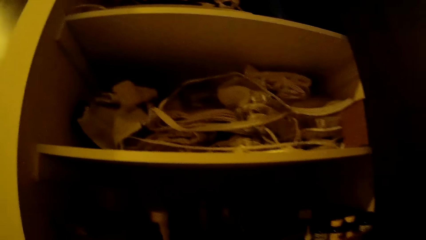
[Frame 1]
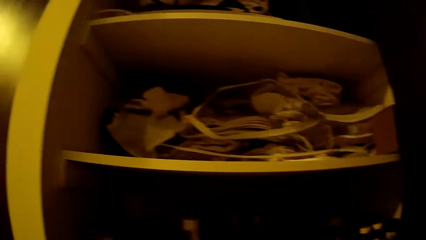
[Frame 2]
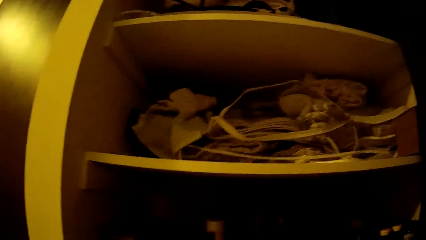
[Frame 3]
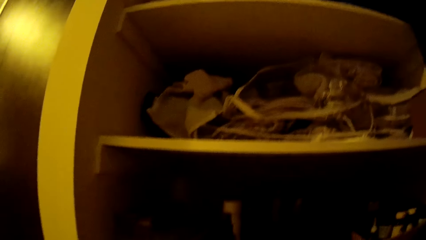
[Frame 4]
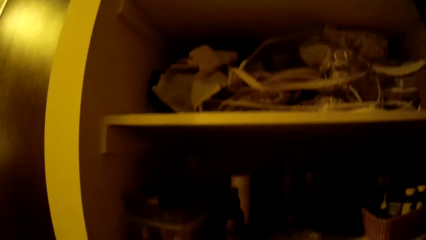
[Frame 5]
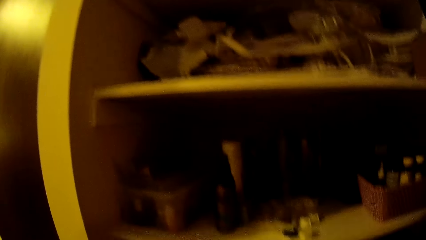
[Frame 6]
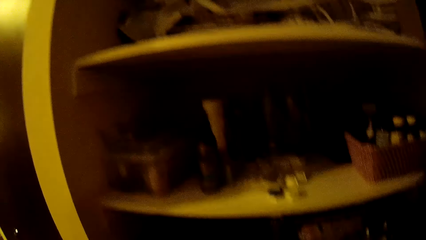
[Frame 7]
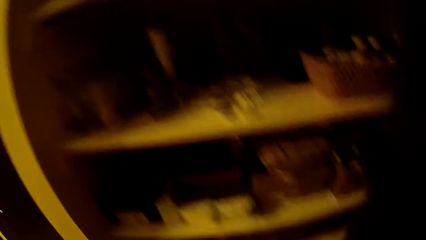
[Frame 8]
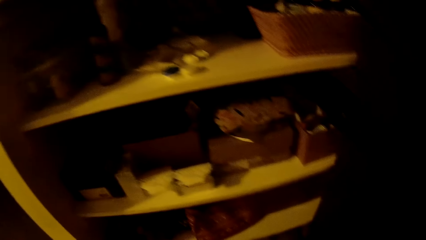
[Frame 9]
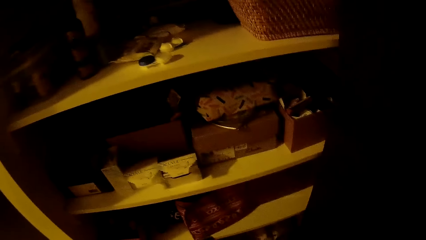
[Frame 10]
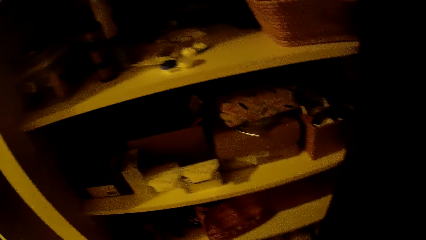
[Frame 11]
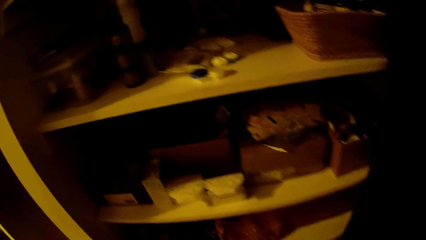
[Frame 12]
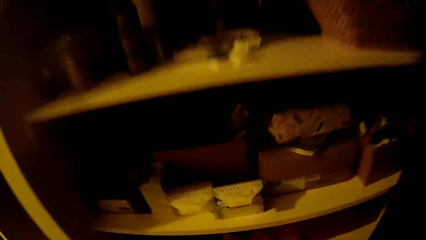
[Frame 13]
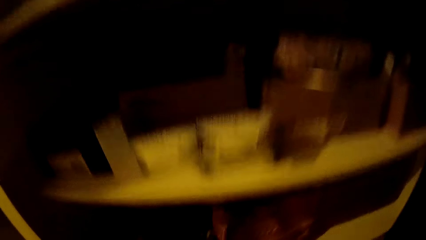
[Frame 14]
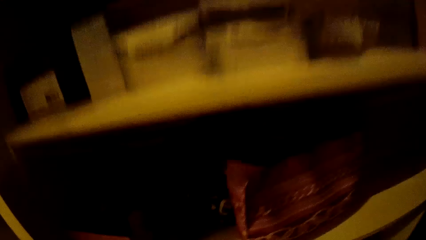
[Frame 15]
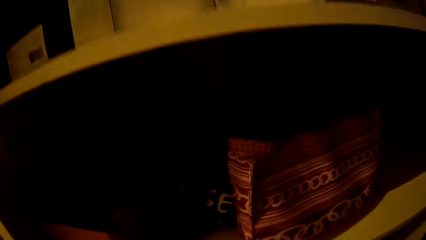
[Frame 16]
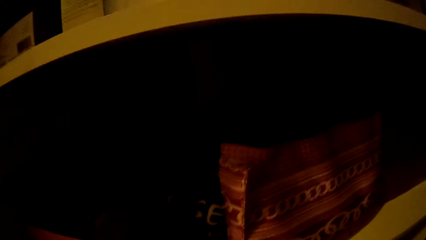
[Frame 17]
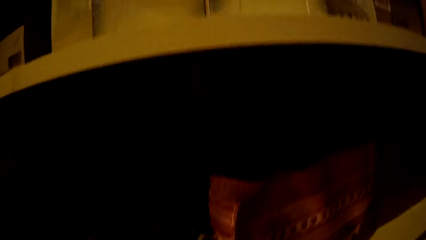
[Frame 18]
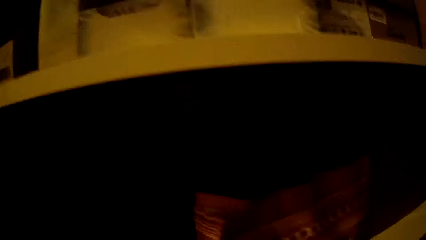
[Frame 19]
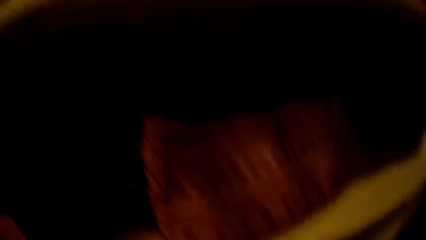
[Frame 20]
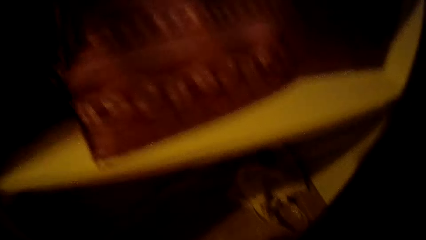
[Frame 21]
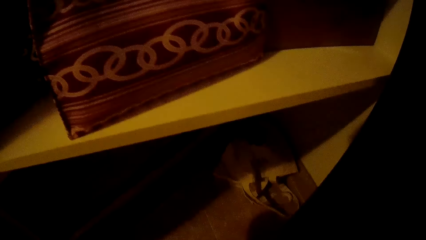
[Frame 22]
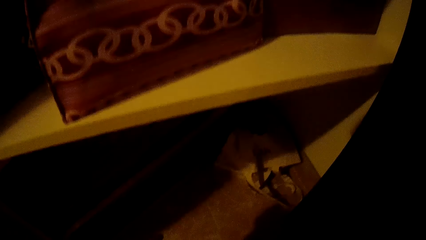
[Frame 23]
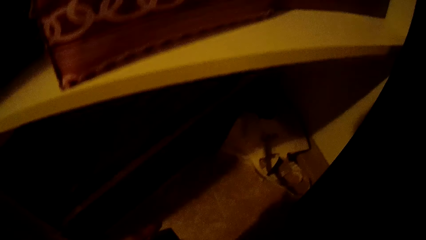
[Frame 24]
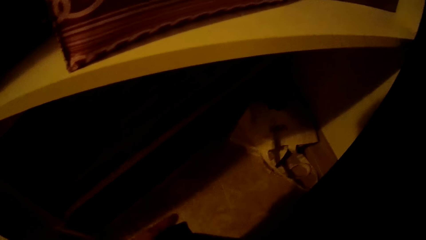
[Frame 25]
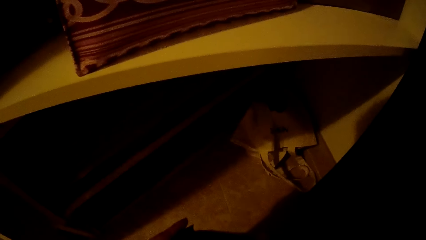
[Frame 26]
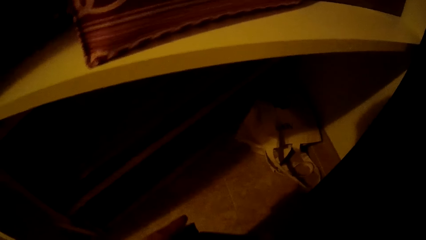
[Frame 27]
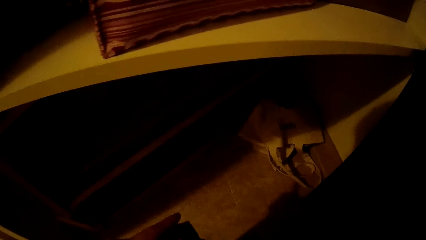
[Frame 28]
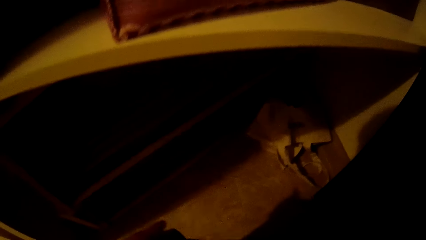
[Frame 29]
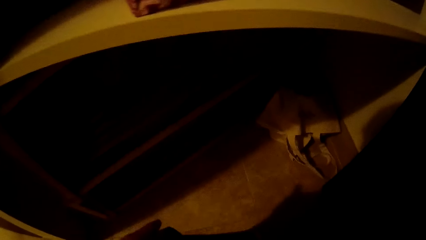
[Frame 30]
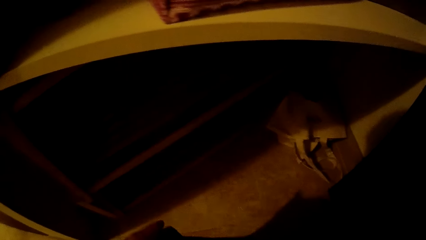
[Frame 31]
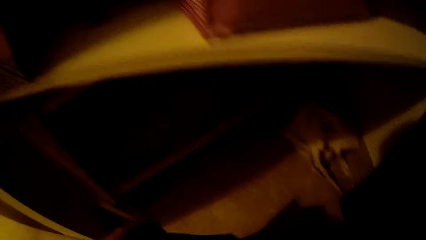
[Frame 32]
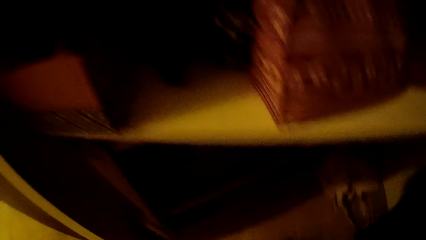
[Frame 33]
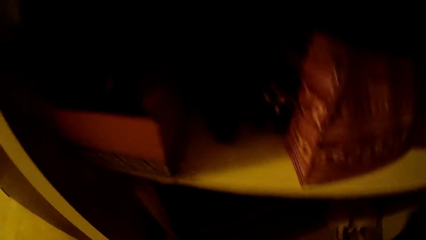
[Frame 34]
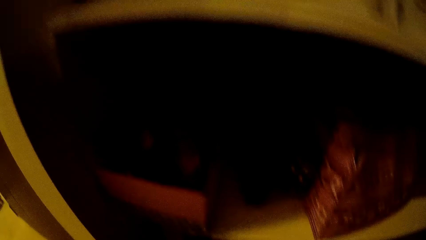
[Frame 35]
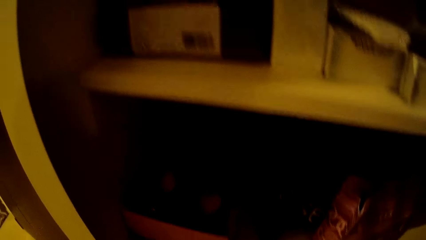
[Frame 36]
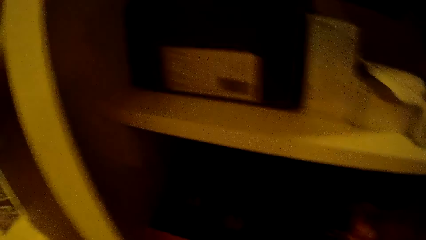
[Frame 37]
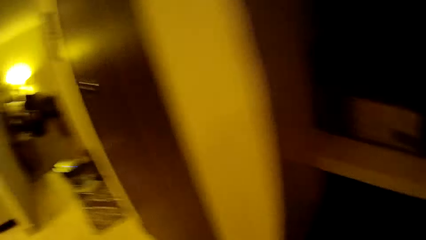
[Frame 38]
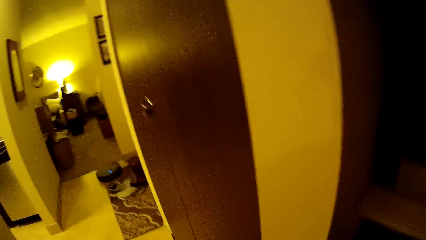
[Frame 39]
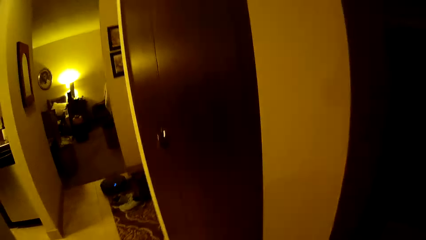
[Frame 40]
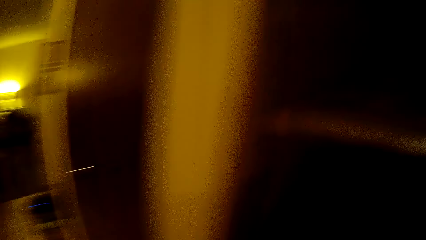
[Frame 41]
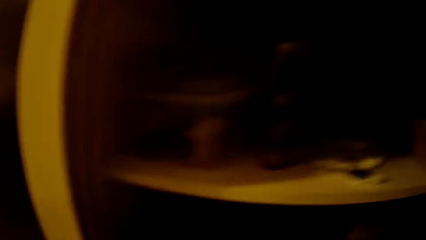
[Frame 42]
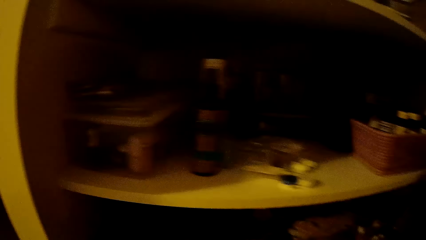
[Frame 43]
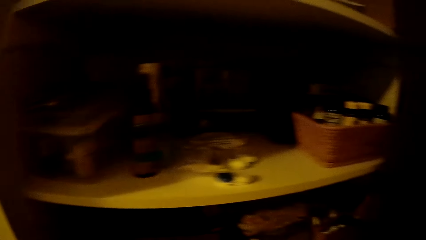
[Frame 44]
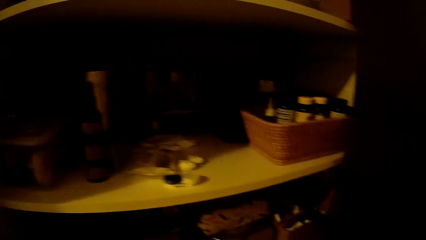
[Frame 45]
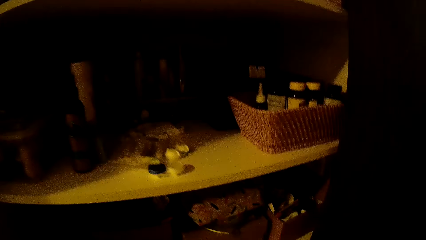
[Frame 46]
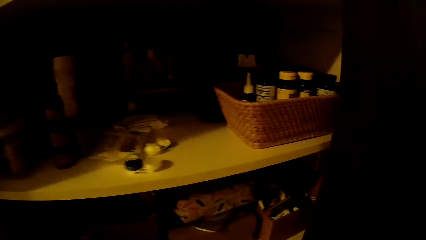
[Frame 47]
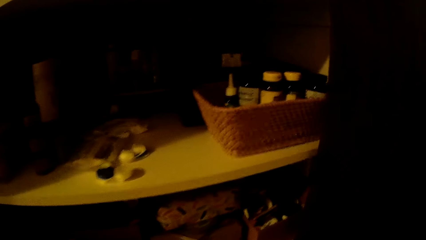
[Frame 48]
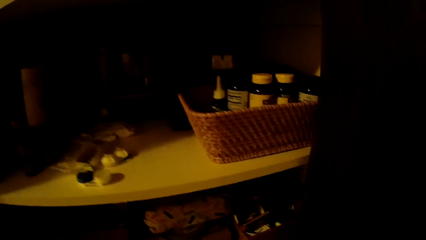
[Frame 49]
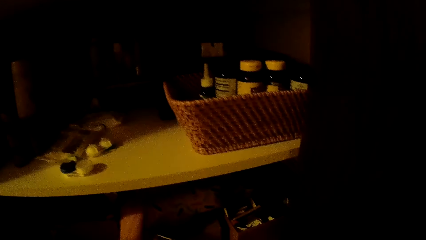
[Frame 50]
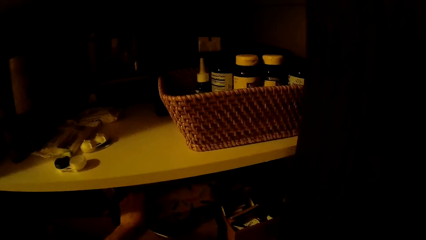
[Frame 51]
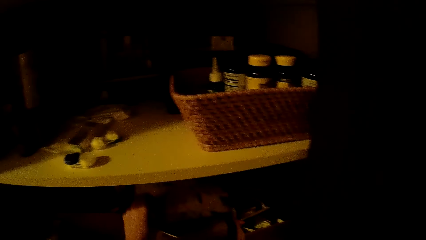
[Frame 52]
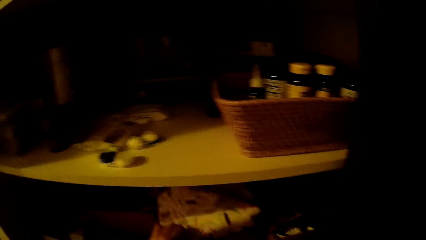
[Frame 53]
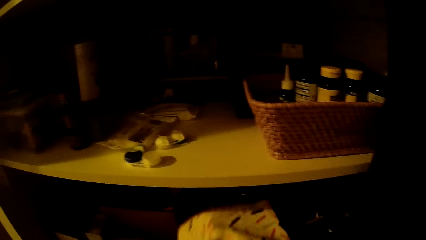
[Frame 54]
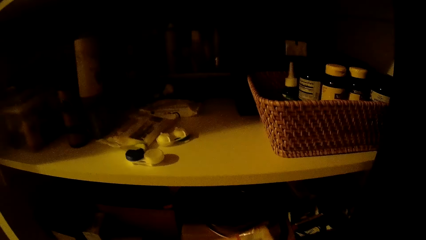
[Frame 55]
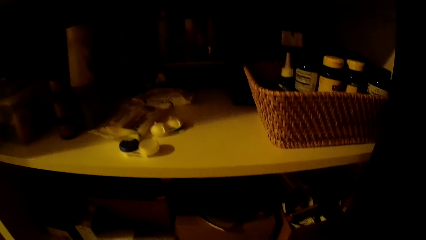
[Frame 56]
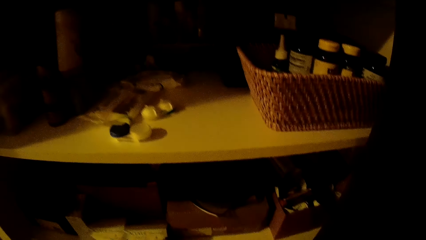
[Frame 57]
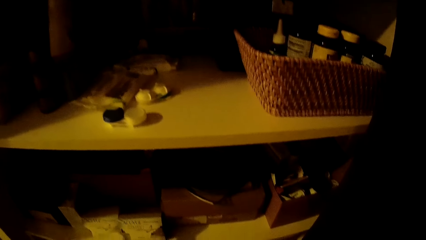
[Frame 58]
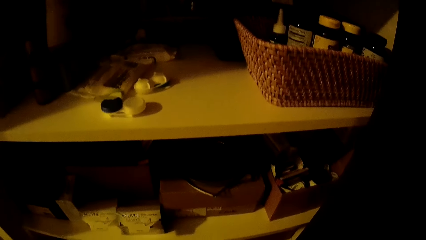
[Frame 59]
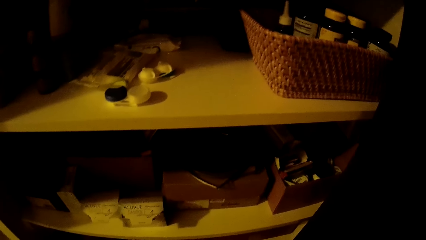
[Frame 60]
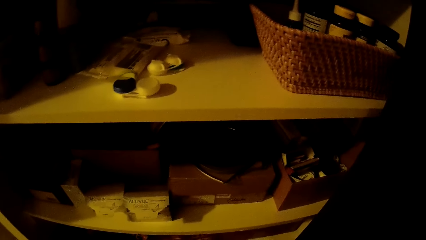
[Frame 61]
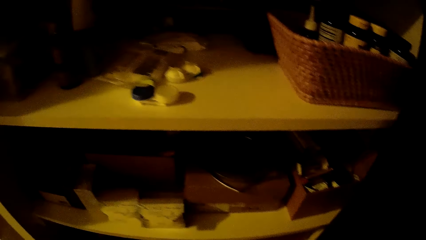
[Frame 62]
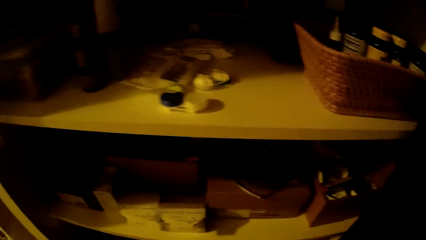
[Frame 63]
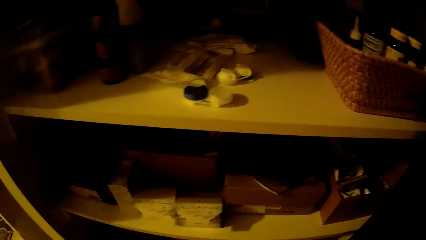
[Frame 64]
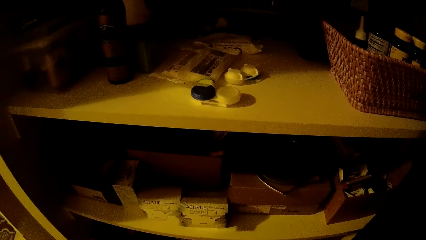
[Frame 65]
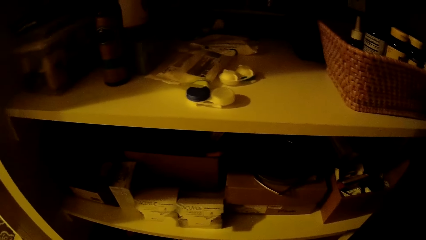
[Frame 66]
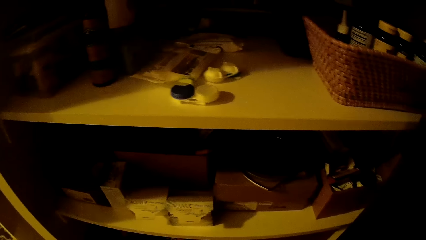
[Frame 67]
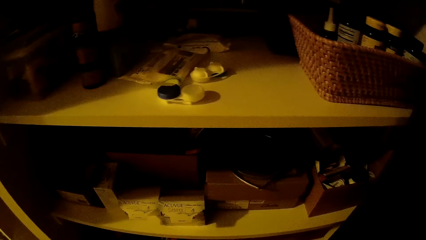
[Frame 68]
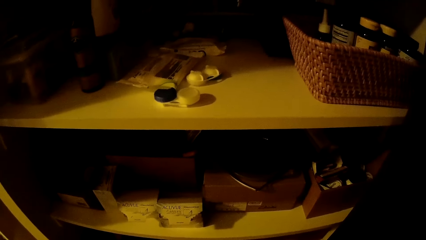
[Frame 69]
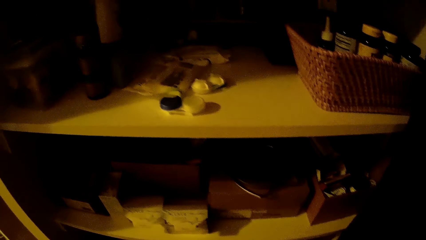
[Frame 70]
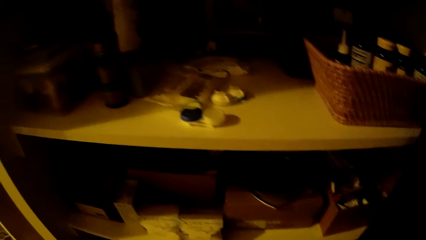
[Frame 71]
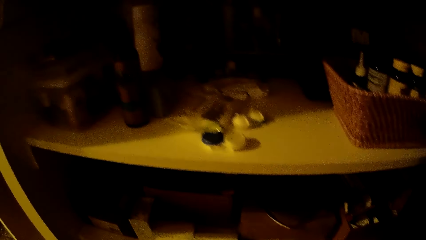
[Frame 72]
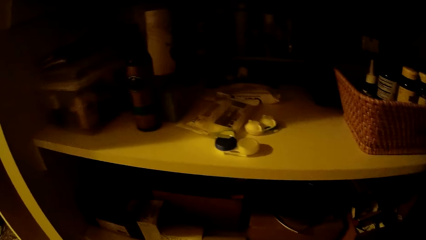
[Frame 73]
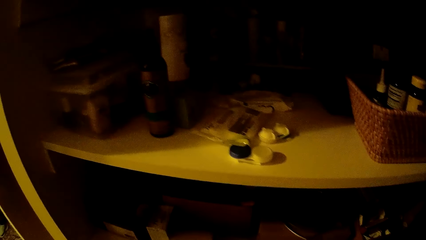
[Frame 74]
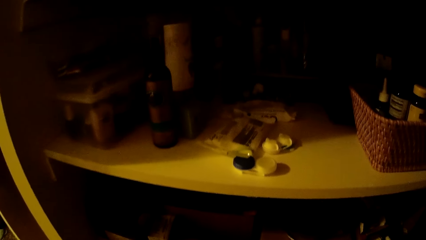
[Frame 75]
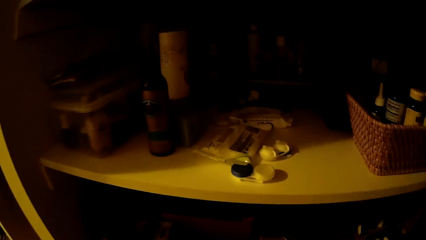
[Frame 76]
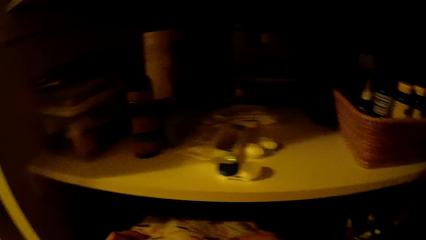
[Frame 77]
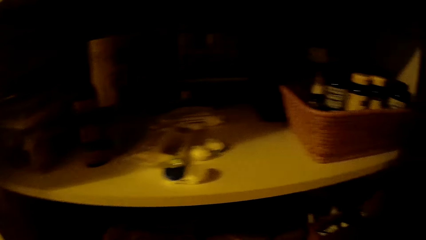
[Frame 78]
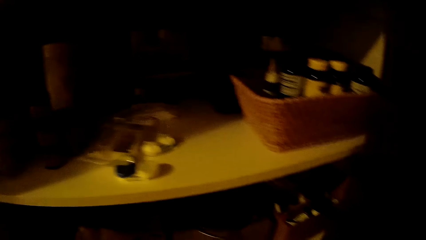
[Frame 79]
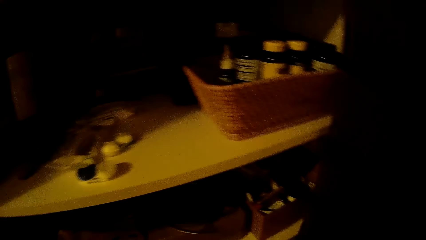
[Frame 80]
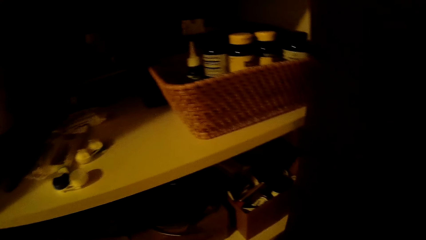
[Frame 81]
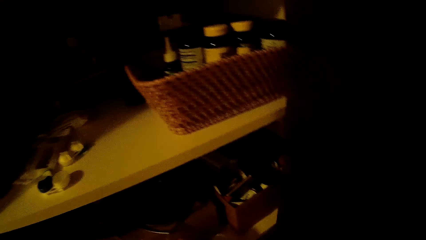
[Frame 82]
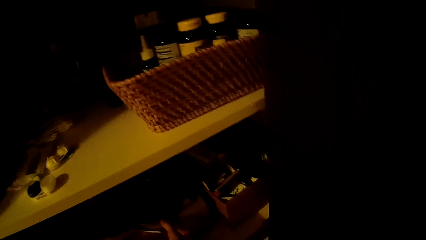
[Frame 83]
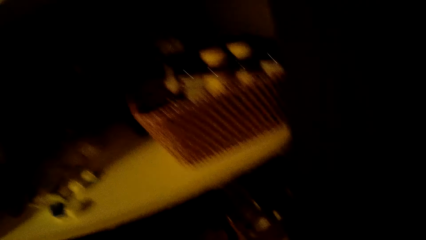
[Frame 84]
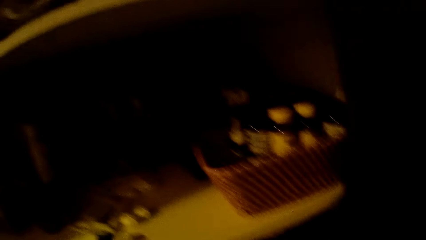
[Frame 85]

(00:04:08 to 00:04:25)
The camera wearer looks around. She picks the purse from the cupboard with her left hand. She looks around.
